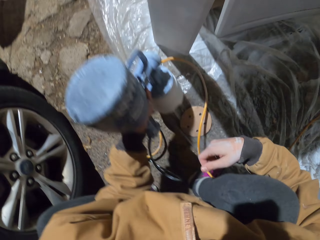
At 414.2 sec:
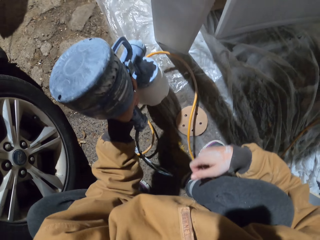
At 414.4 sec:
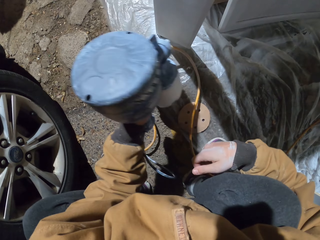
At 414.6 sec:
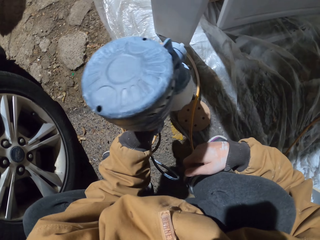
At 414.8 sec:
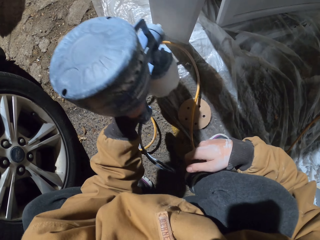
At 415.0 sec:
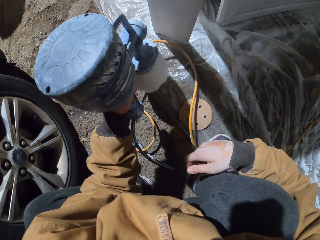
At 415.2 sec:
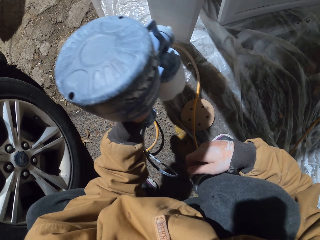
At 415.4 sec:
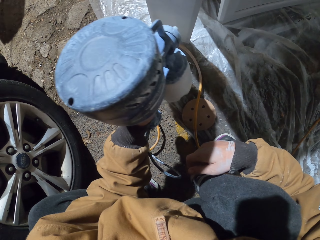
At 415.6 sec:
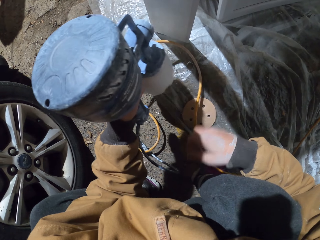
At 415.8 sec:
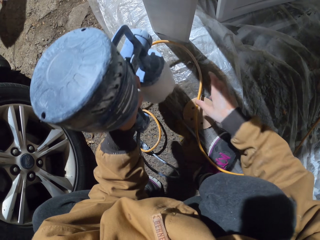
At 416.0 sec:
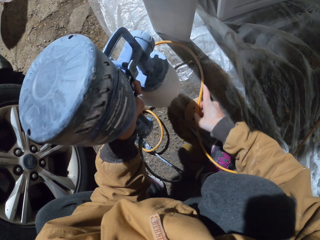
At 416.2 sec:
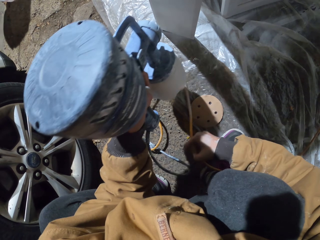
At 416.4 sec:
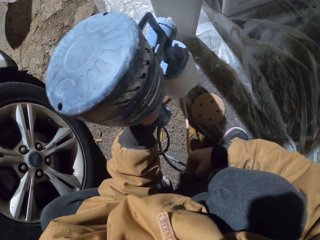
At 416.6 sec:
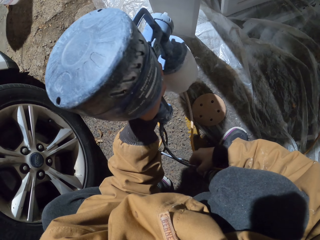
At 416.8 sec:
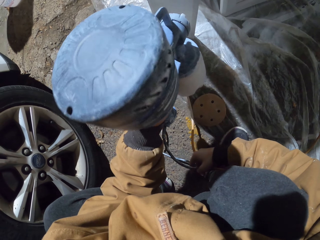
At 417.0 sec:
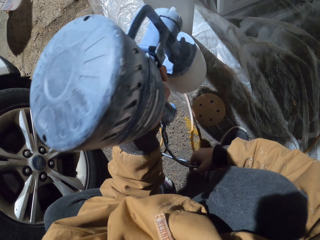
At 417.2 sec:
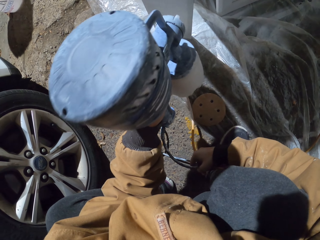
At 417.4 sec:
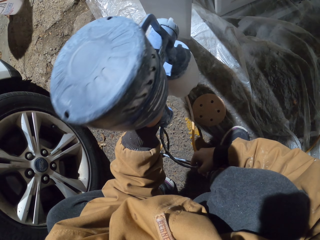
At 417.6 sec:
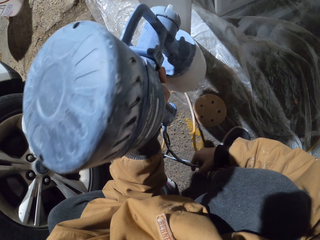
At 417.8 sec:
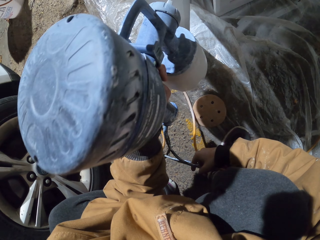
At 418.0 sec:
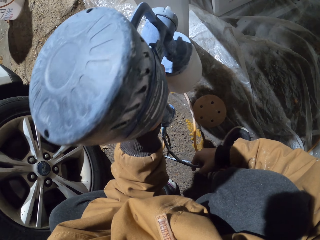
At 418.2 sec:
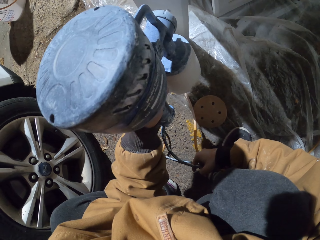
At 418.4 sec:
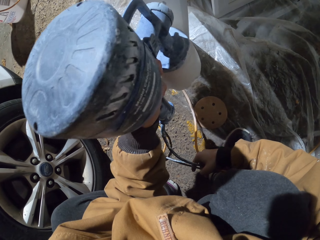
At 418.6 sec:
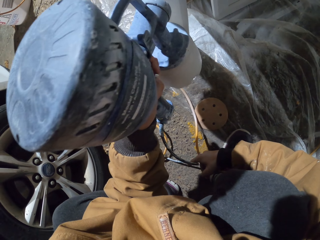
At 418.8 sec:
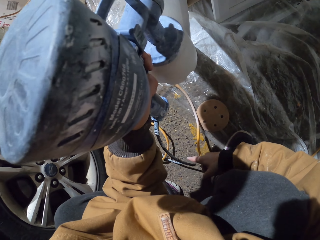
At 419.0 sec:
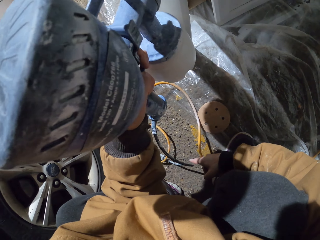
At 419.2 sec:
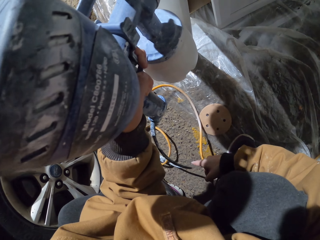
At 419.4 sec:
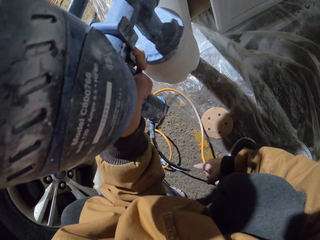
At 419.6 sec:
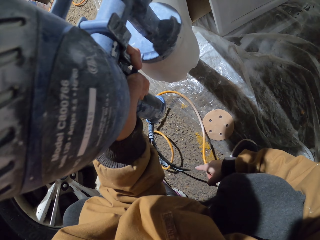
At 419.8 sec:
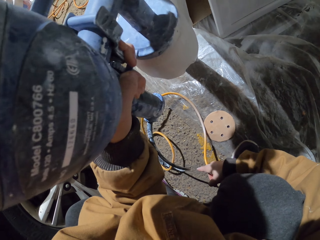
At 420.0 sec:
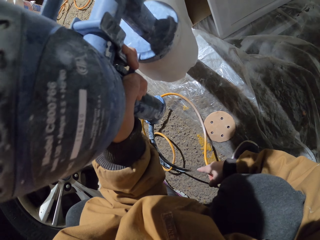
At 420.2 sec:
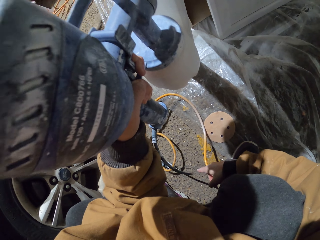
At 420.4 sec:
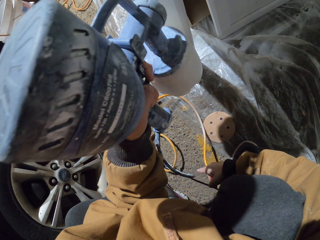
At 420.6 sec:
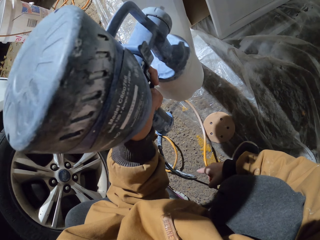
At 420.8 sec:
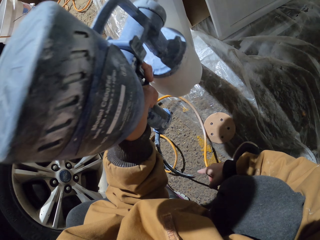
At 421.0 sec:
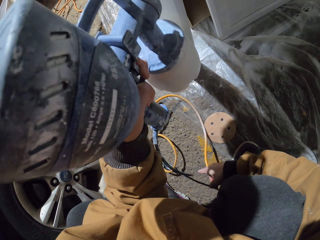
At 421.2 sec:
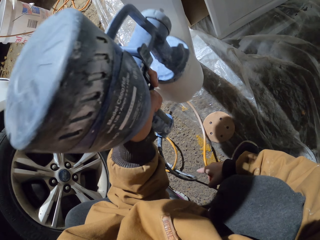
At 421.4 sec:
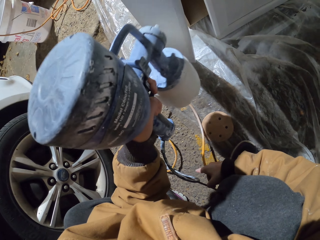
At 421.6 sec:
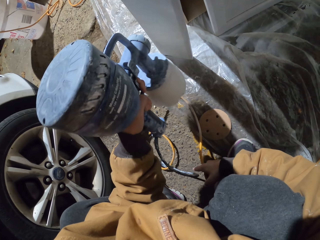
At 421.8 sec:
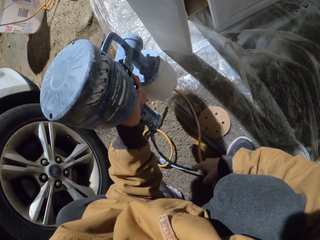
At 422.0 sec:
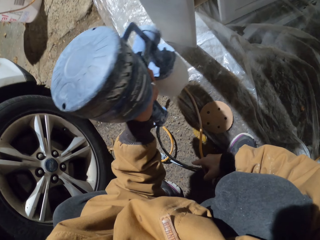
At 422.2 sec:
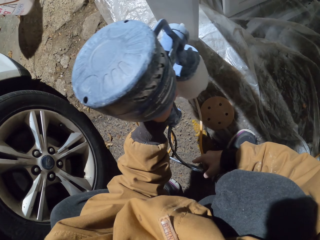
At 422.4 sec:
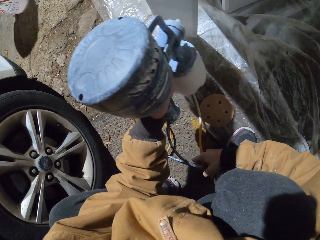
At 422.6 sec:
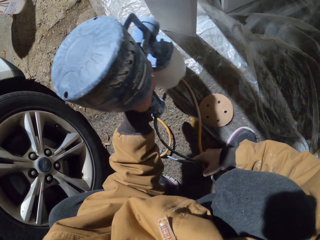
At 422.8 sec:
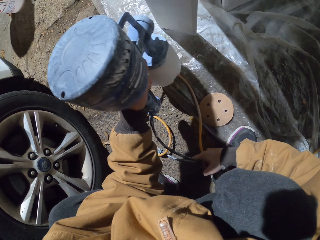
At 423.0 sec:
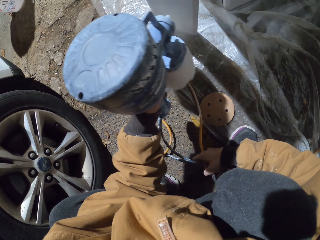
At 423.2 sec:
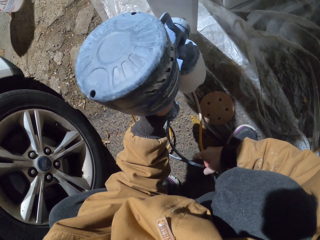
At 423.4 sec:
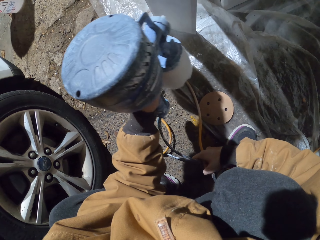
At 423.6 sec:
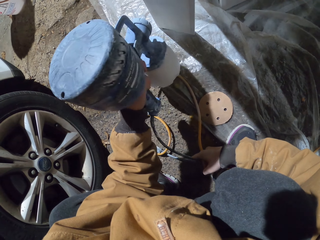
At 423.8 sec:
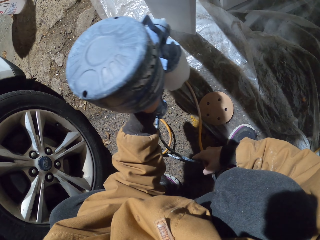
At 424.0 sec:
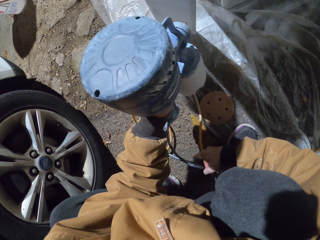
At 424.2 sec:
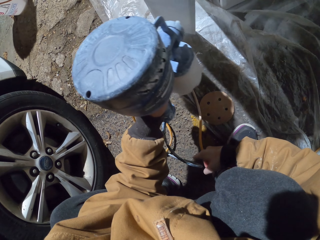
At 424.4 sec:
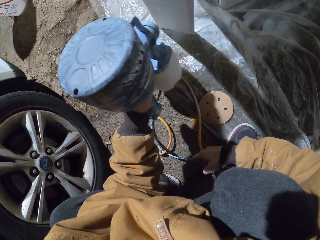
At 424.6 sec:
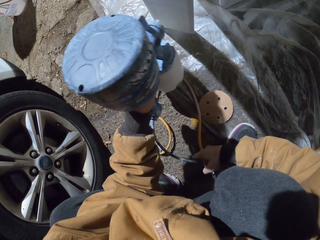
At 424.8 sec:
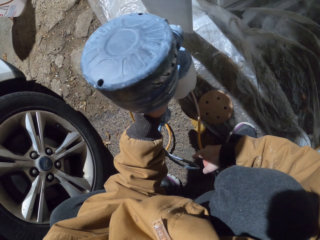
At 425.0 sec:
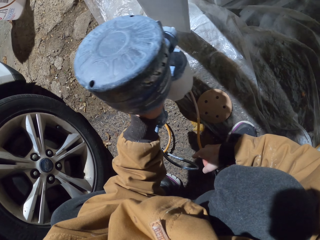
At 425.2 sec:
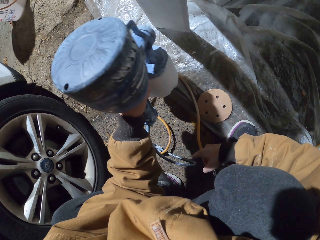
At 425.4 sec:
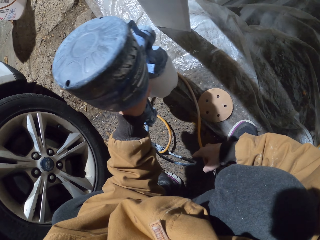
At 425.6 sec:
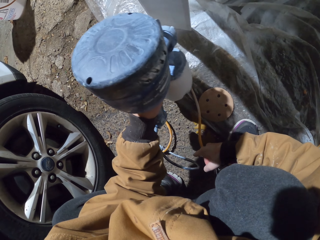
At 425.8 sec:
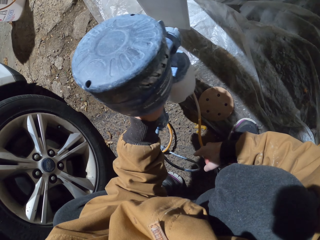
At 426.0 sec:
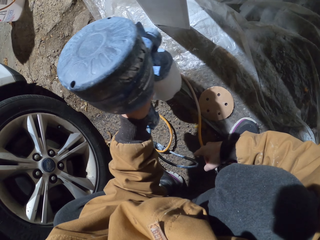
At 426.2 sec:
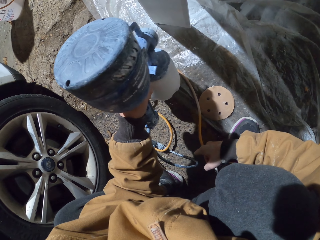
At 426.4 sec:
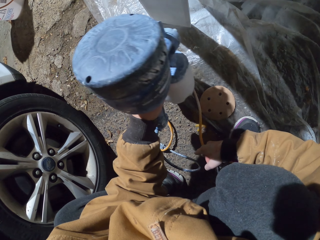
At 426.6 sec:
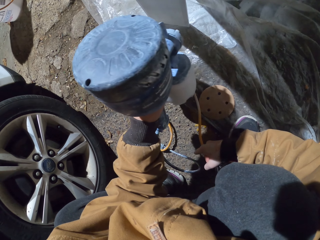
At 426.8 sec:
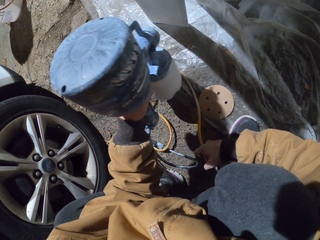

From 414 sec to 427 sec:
The camera wearer holds the spraying gun cable. They pull the cable. They spray the piece of wood vertically with the HOMERIGHT machine. They spray the piece of wood horizontally.

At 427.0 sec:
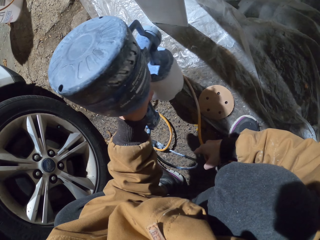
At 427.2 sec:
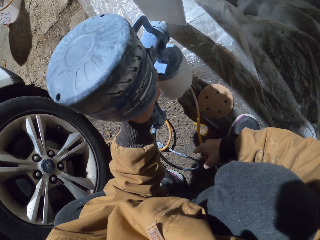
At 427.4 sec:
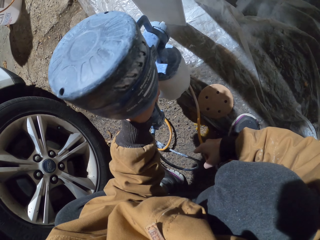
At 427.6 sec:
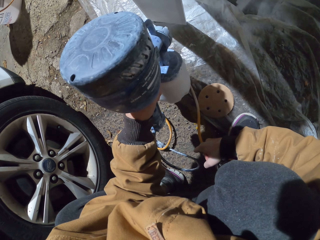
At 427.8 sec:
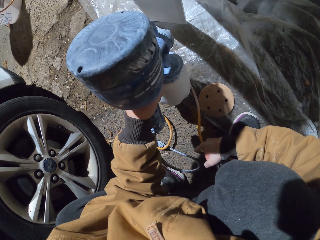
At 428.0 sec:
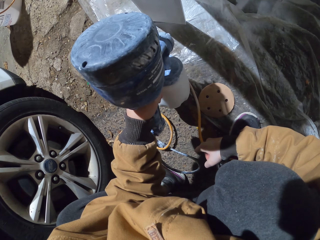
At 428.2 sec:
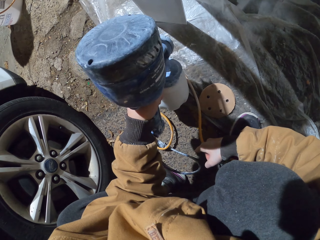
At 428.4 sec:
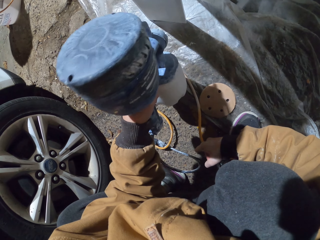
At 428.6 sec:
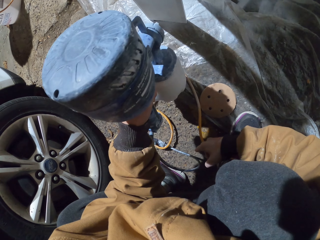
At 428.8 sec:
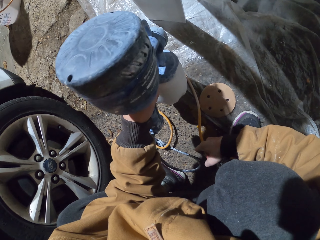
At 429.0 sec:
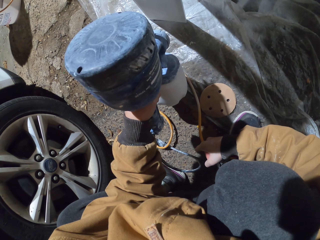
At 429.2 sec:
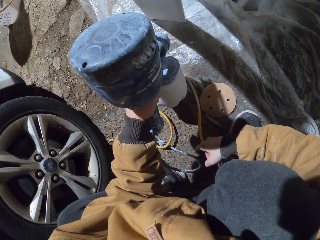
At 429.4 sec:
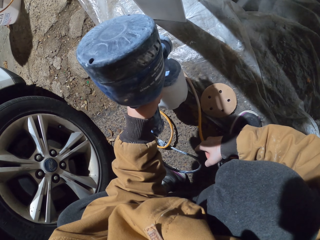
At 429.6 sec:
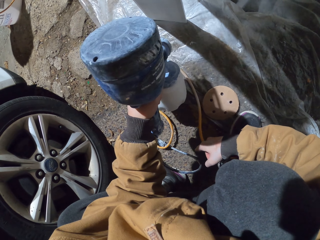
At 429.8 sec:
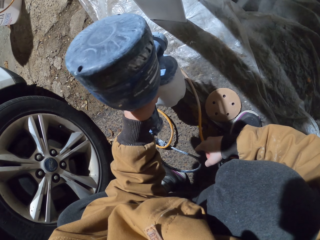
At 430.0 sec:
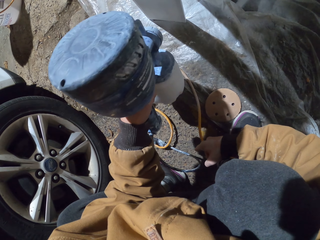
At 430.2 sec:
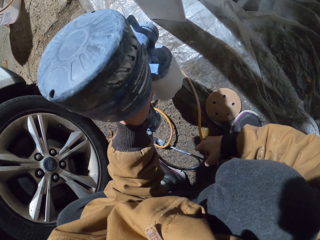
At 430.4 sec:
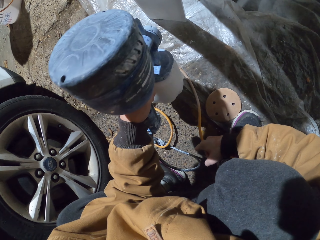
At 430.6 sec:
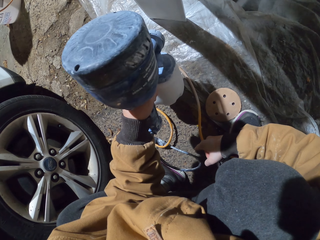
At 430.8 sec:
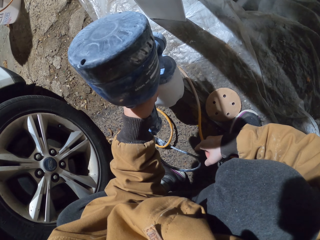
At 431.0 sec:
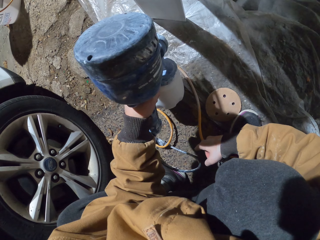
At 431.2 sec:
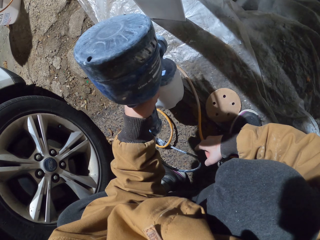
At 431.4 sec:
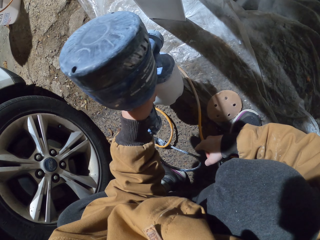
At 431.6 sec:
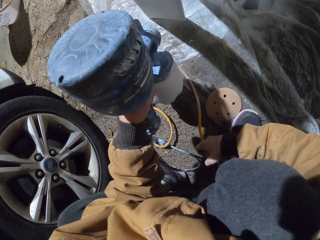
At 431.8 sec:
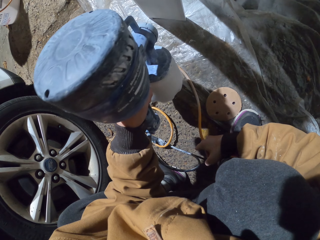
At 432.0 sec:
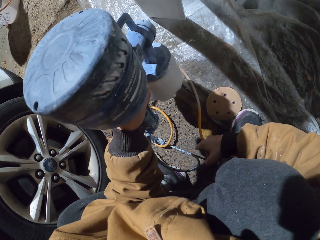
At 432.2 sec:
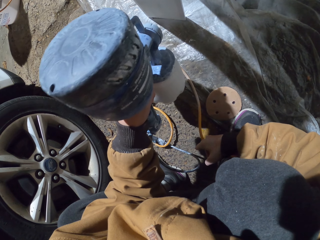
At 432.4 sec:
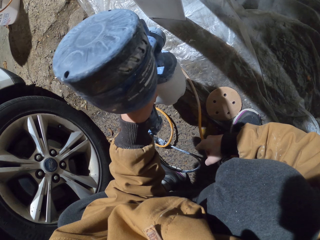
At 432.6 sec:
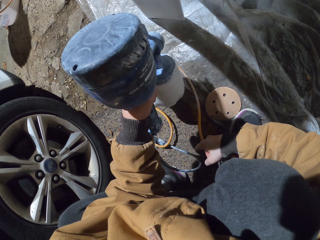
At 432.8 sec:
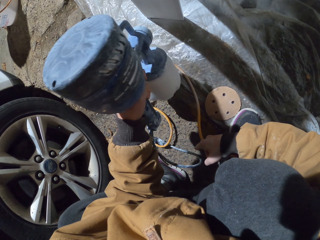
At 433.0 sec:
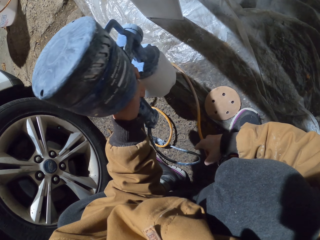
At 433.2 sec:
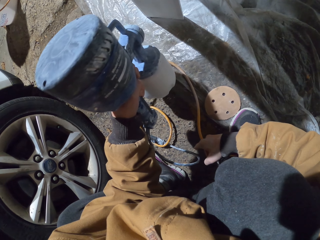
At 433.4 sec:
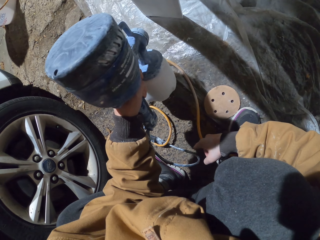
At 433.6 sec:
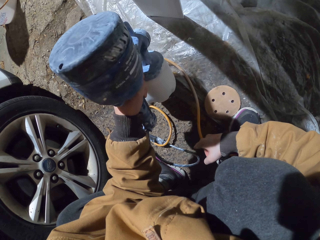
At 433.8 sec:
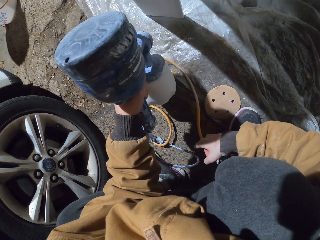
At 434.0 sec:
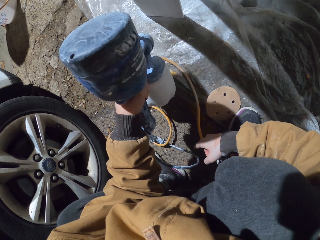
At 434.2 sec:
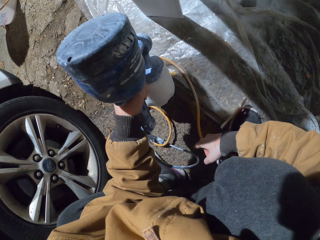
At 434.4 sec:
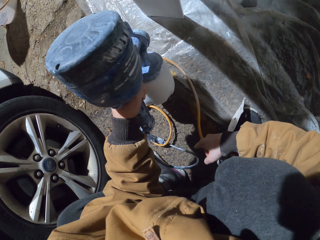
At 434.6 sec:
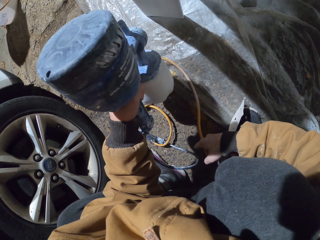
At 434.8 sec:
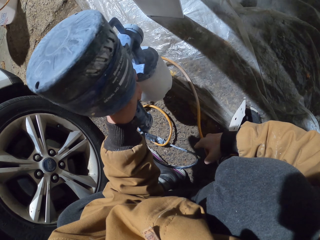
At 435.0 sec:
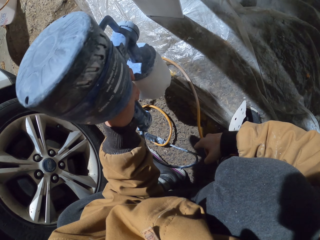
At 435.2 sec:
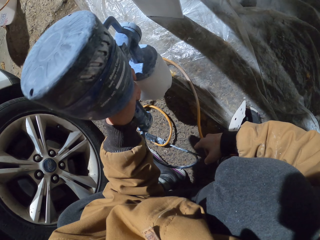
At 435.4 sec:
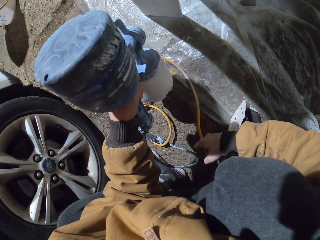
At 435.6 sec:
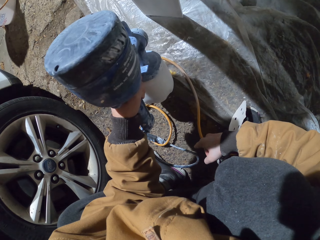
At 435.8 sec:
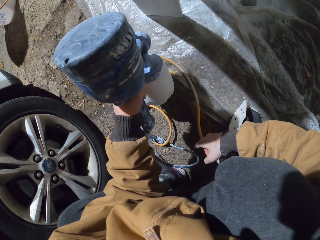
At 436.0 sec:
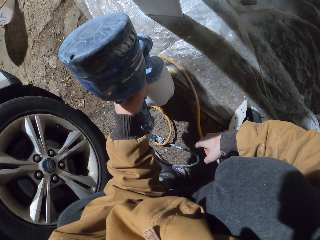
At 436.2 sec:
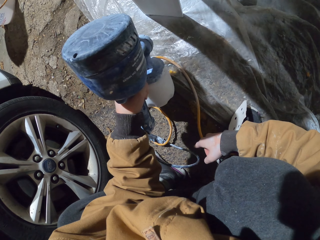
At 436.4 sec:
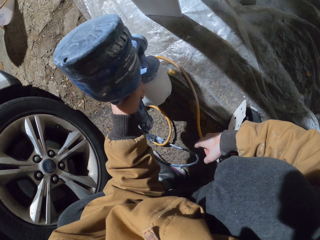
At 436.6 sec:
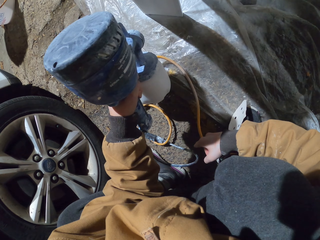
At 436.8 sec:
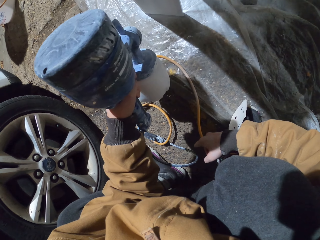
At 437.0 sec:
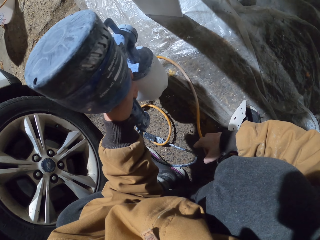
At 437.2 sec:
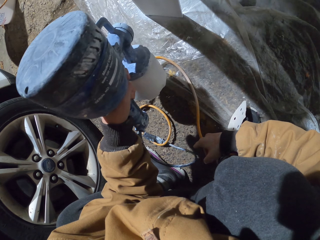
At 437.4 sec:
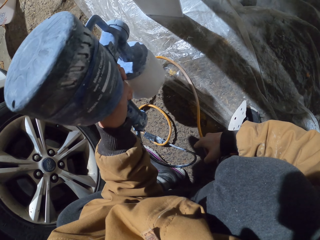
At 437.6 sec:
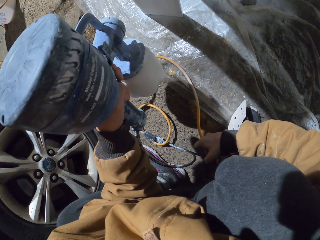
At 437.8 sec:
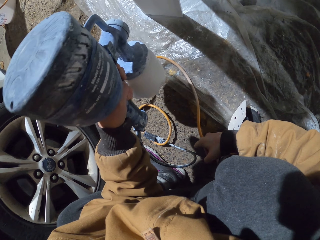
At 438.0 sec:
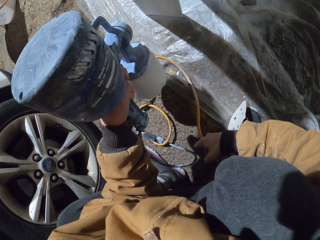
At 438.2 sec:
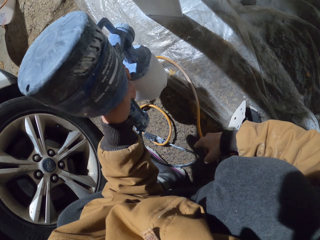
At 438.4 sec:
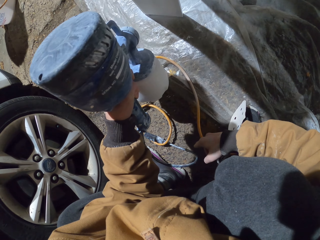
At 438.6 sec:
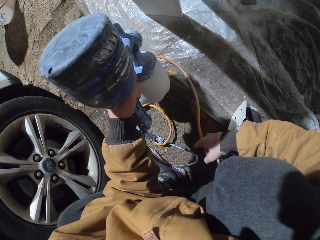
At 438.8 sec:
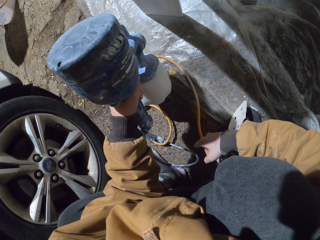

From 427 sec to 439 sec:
The camera wearer sprays the piece of wood vertically.
